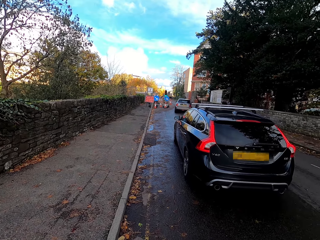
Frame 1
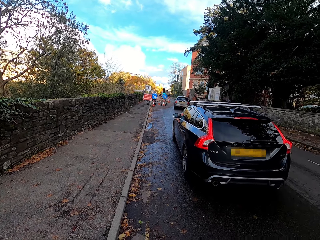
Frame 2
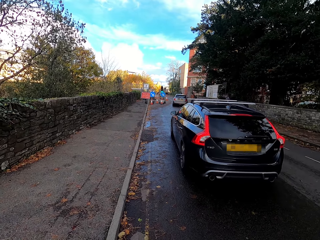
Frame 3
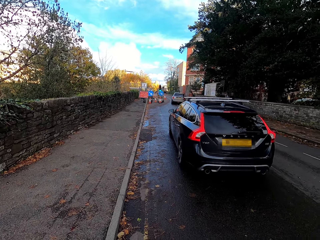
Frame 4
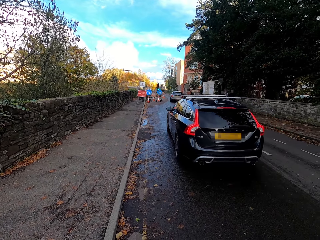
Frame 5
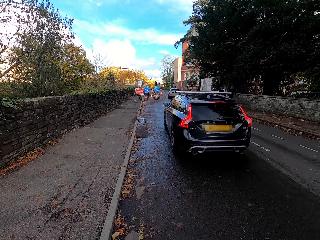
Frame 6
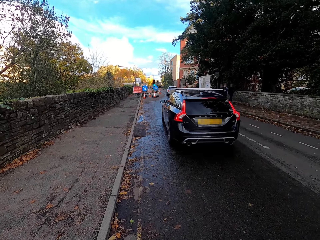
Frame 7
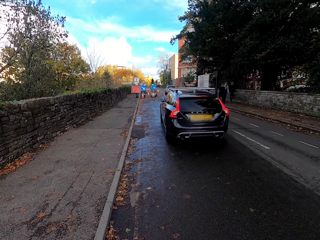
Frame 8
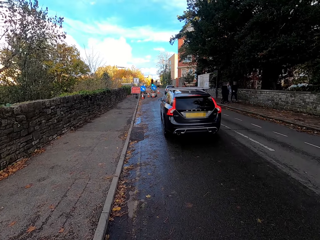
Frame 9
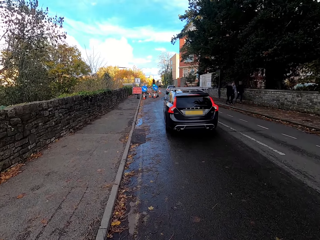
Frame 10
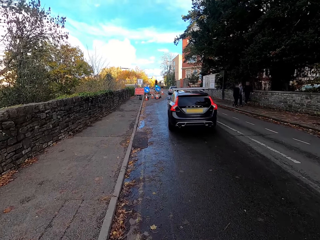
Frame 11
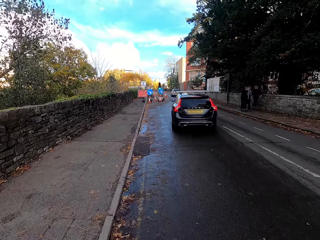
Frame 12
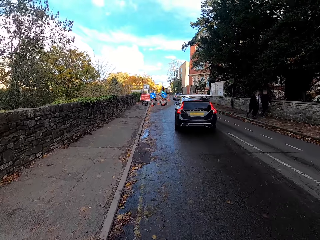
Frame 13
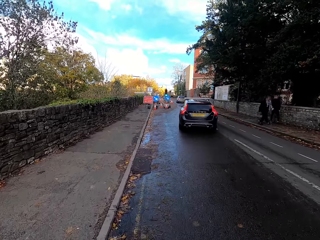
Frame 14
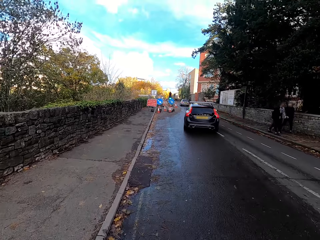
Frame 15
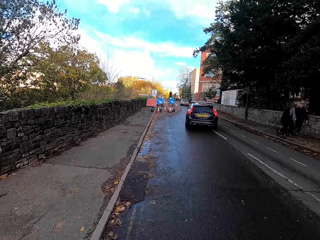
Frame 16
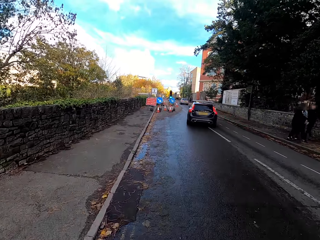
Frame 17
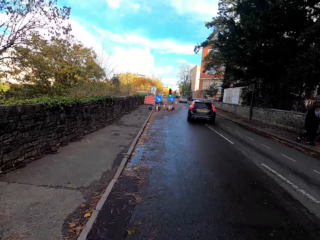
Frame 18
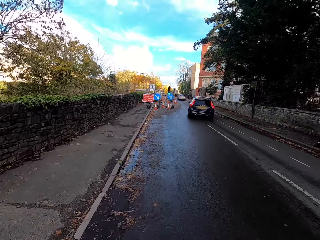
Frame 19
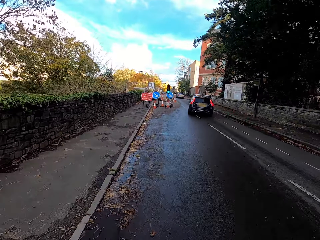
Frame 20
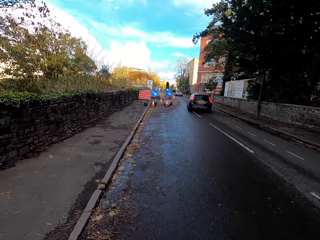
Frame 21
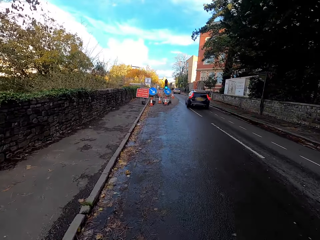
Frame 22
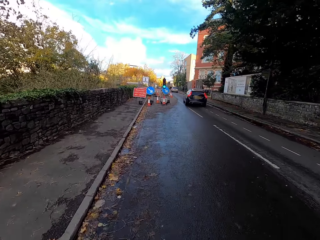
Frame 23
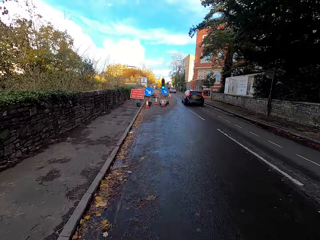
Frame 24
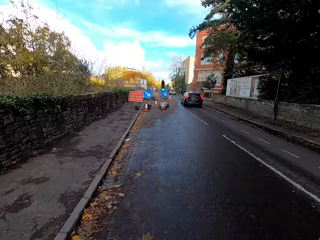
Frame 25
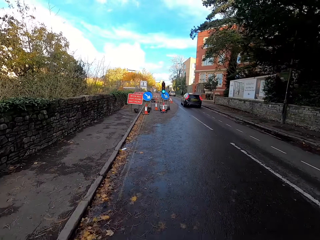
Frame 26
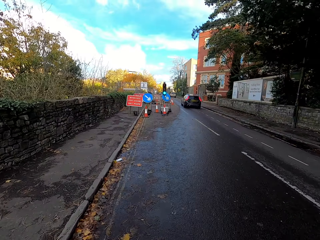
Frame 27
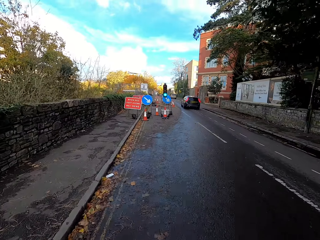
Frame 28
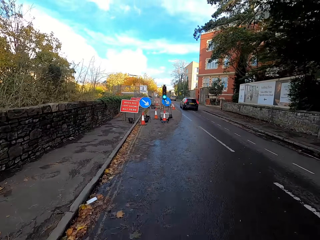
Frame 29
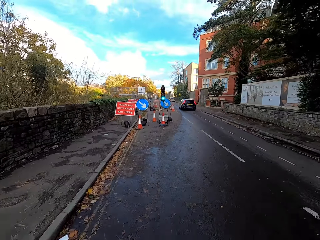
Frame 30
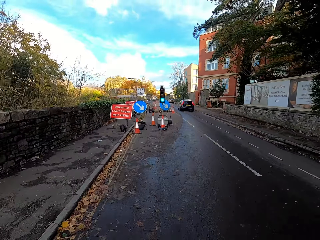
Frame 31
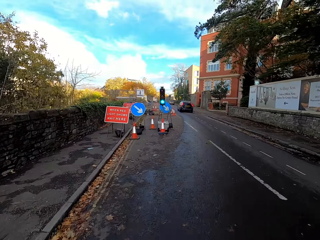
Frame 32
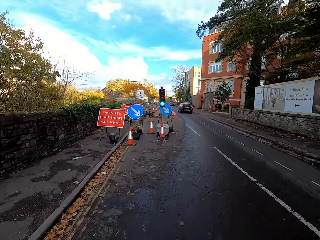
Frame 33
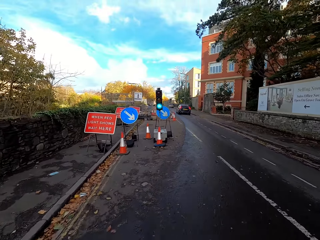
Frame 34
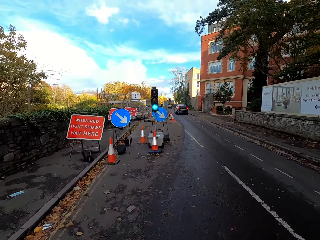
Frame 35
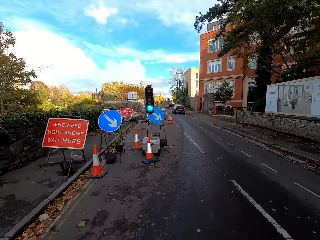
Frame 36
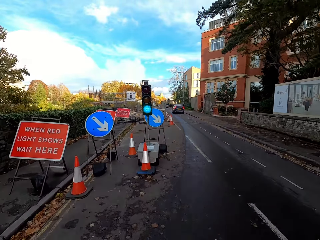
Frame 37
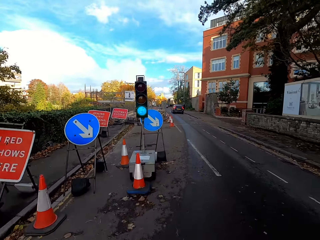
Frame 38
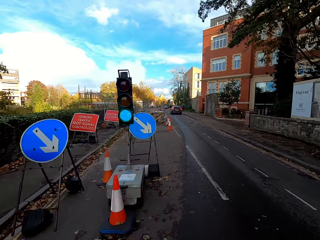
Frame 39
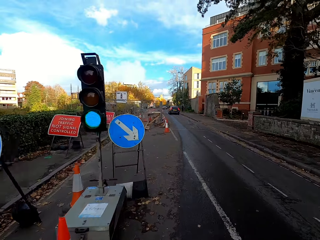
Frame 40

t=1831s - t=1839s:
The camera wearer rides the bicycle on the road.

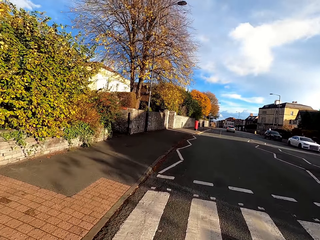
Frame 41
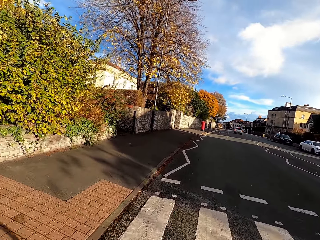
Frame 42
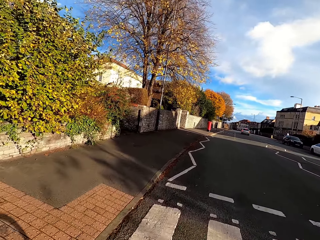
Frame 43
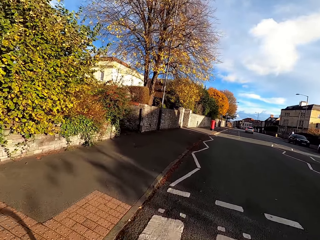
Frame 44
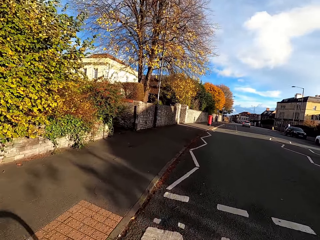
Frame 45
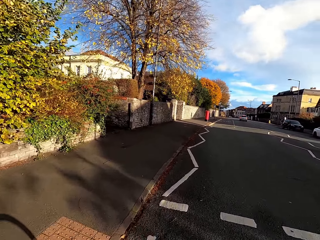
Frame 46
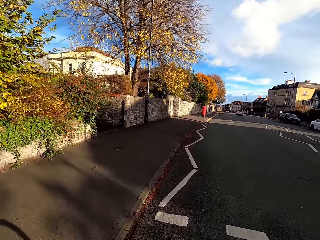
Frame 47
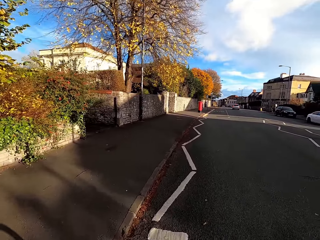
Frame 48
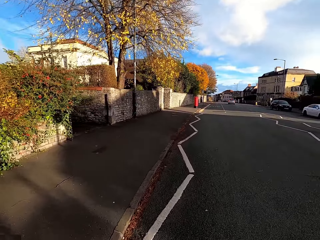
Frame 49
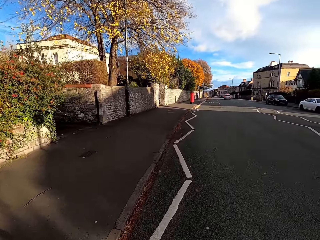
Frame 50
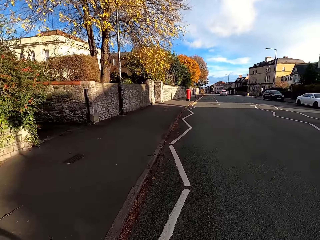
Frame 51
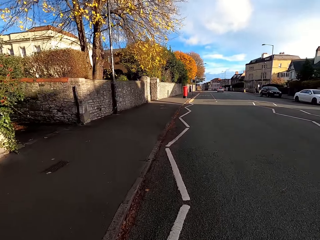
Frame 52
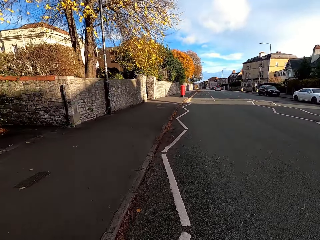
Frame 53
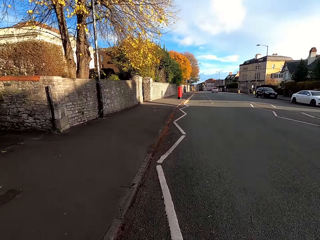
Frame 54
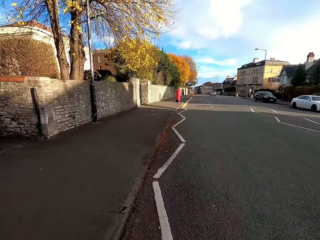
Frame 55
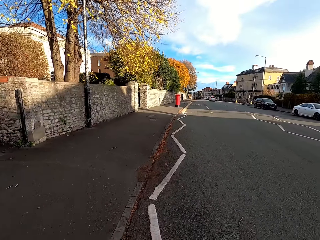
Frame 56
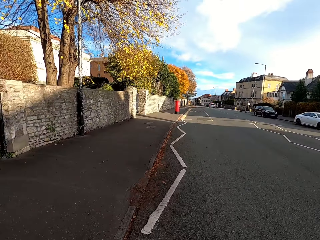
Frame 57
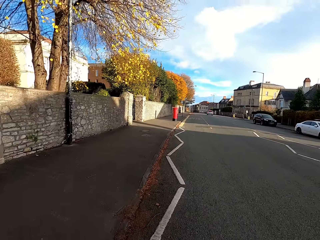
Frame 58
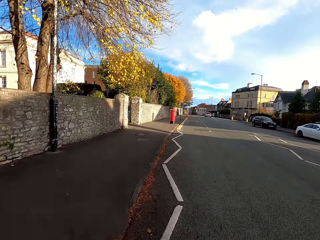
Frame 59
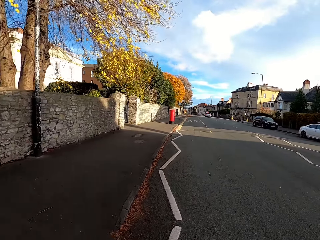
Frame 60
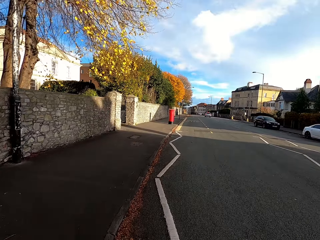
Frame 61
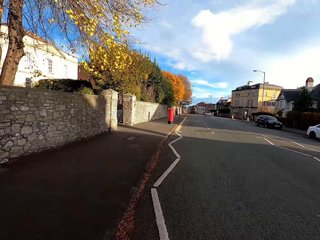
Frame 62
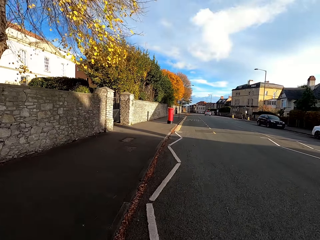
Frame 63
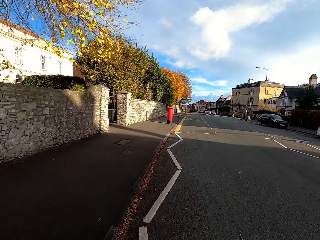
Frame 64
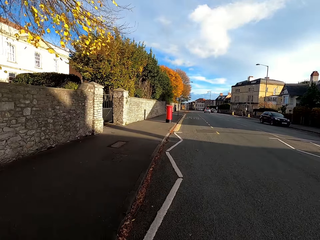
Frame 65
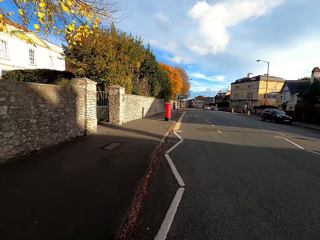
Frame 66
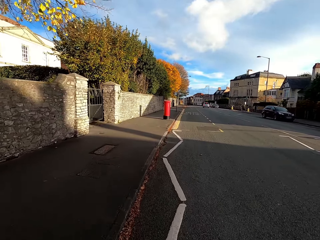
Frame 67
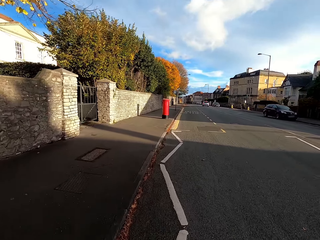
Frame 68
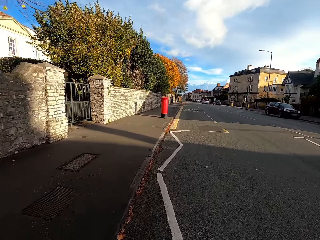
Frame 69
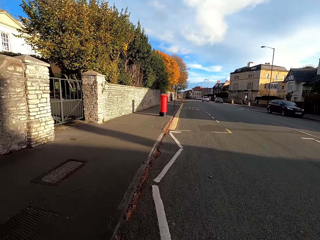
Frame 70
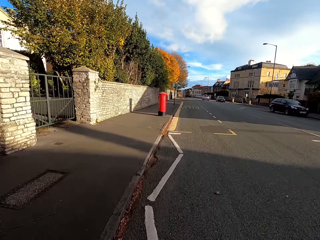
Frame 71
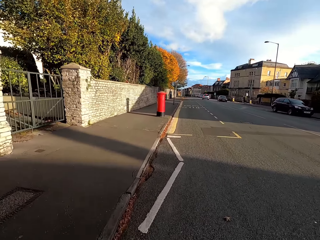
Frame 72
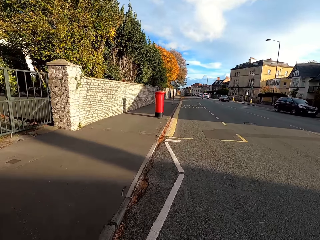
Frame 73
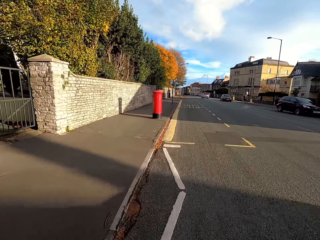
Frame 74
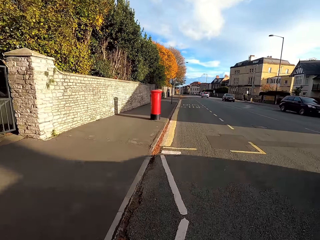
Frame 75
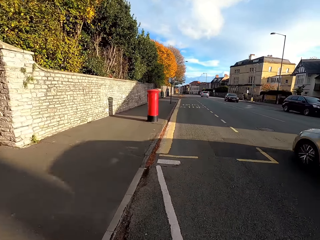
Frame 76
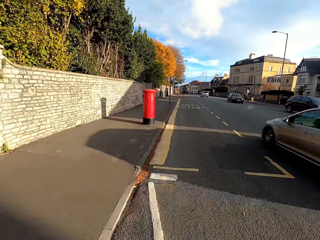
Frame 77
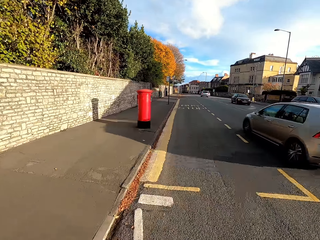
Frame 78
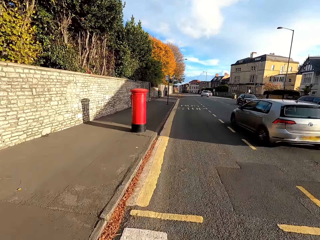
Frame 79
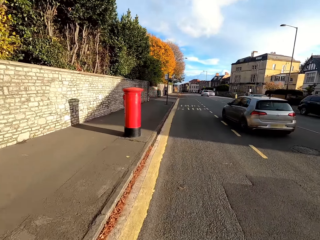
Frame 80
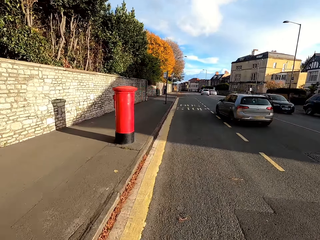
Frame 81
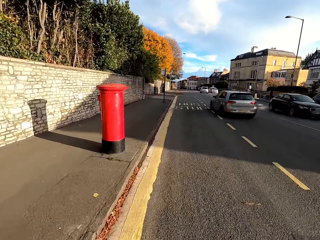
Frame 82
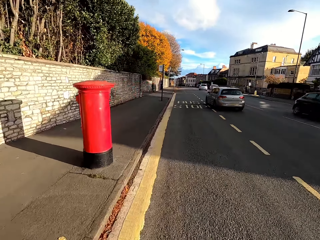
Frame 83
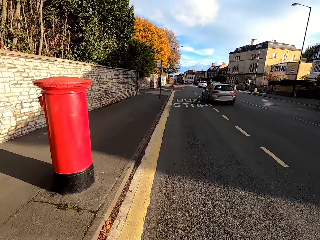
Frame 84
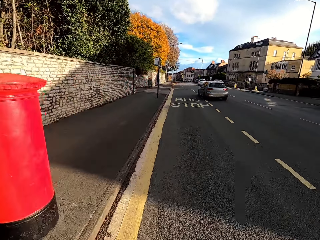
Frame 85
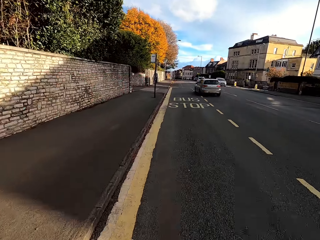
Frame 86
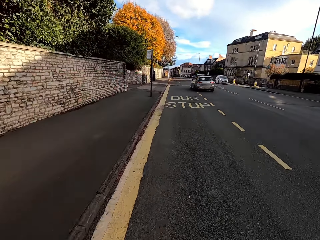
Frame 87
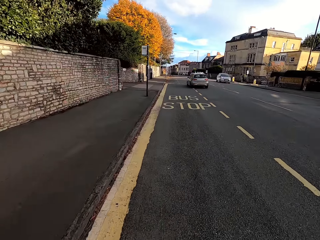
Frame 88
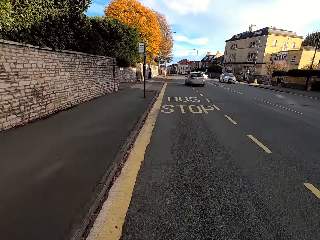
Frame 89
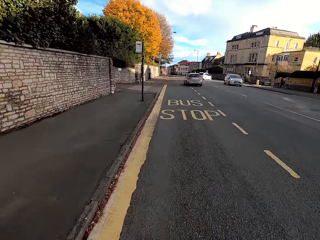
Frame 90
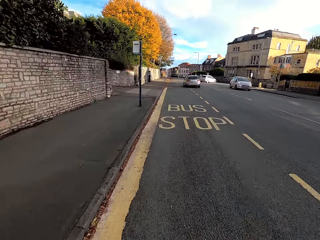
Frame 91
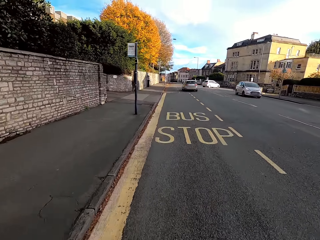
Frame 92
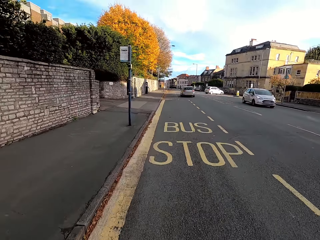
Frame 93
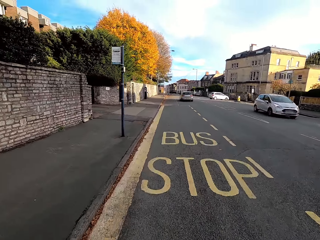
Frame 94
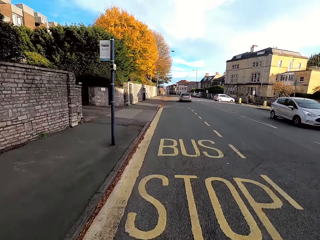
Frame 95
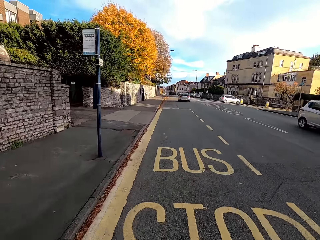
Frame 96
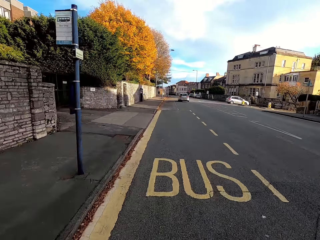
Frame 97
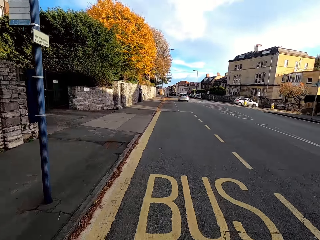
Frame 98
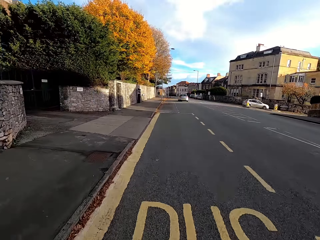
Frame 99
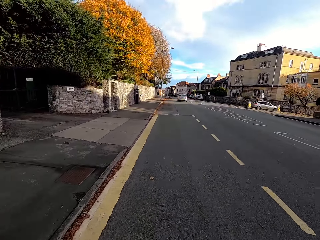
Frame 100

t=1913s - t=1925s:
The camera wearer rides the bicycle along the road. An ash car drives past them.

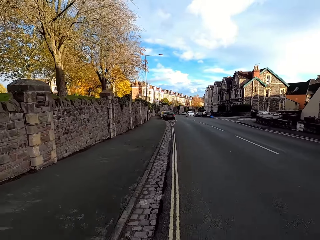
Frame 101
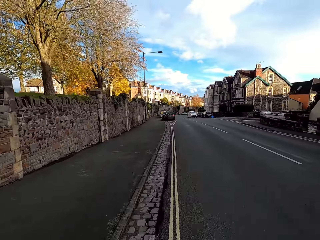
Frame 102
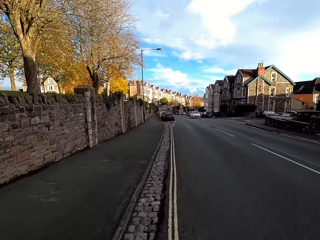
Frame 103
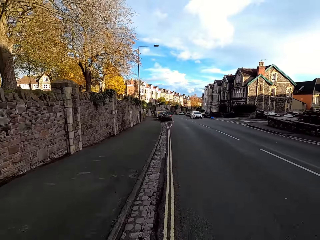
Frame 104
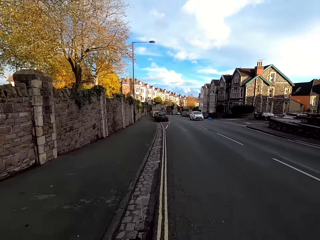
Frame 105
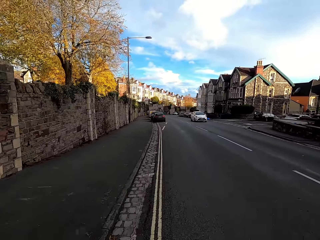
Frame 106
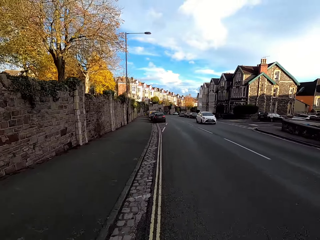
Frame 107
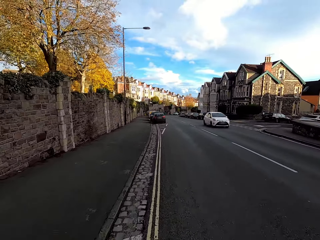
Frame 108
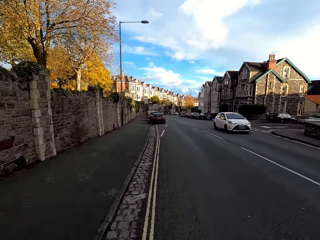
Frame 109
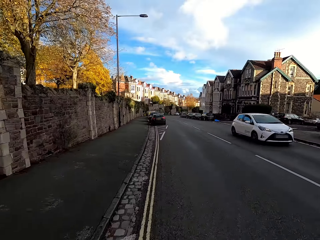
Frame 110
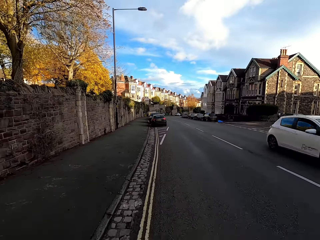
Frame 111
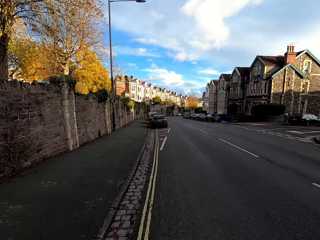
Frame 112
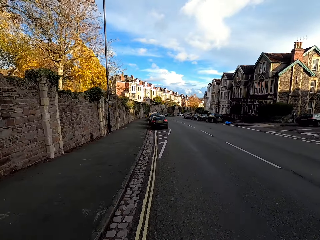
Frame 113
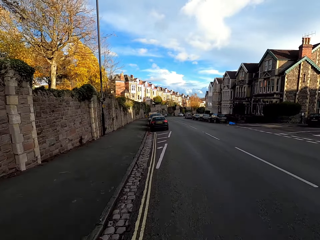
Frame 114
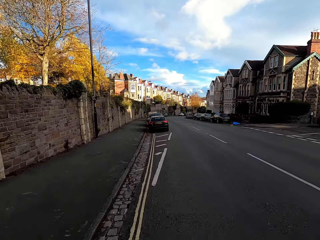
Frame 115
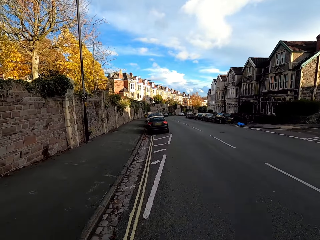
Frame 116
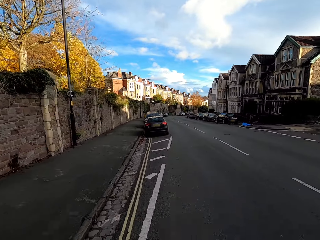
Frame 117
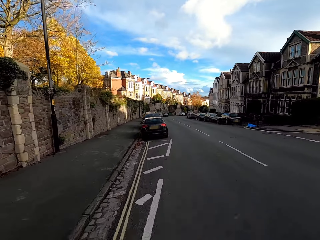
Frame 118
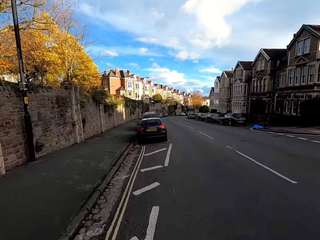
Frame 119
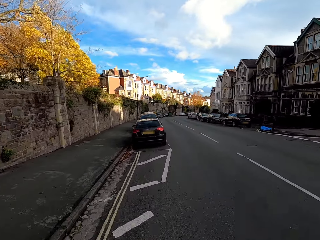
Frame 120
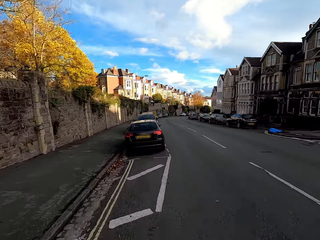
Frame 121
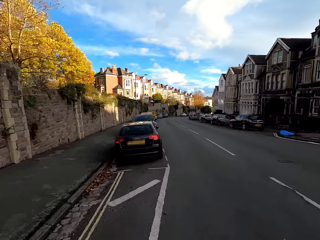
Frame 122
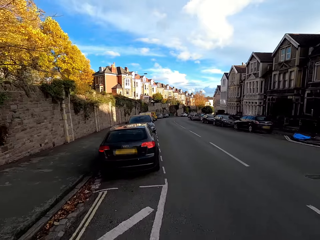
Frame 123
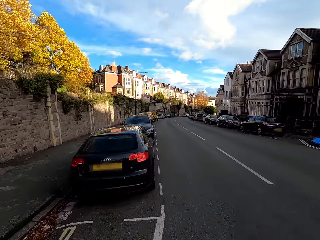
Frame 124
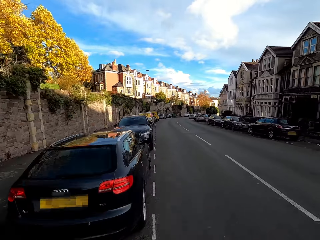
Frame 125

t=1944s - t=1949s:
A white car drives past the camera wearer.
